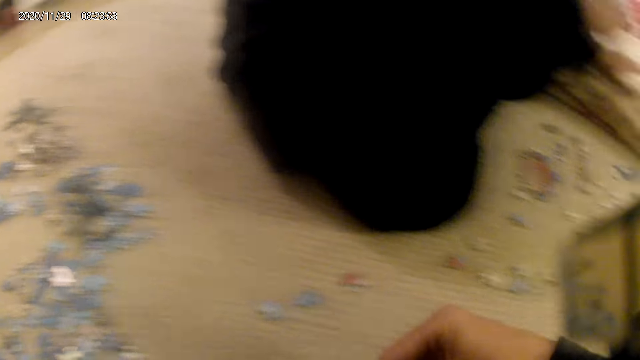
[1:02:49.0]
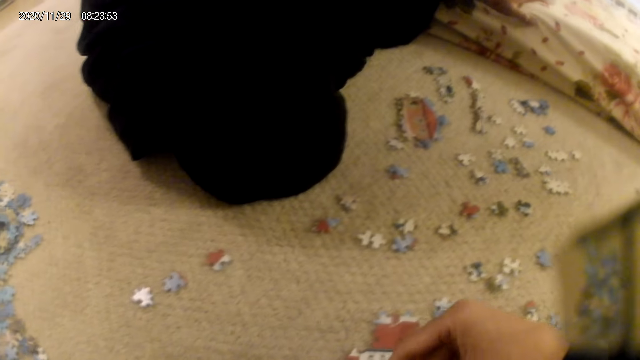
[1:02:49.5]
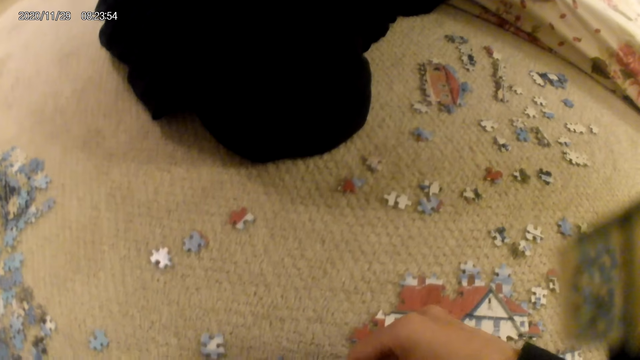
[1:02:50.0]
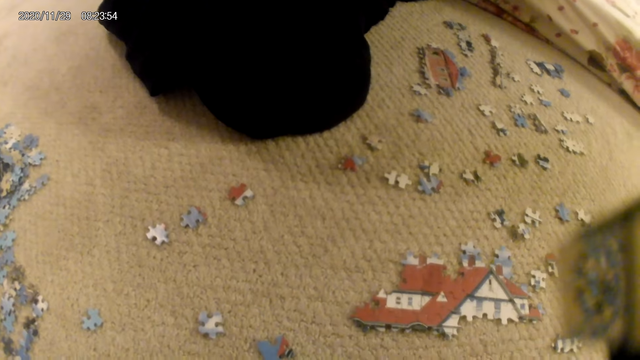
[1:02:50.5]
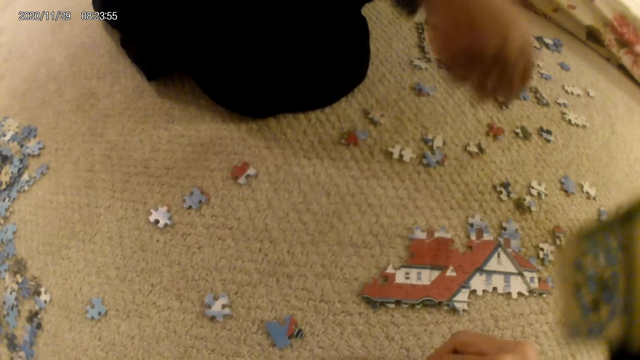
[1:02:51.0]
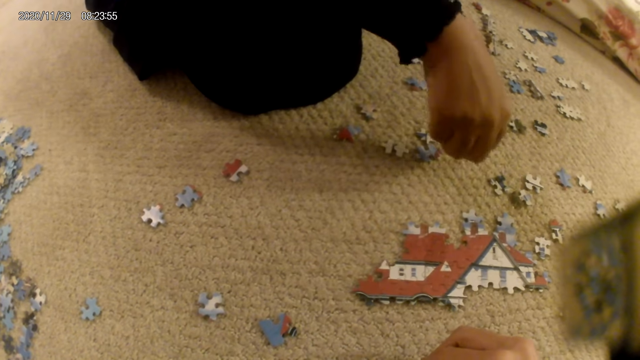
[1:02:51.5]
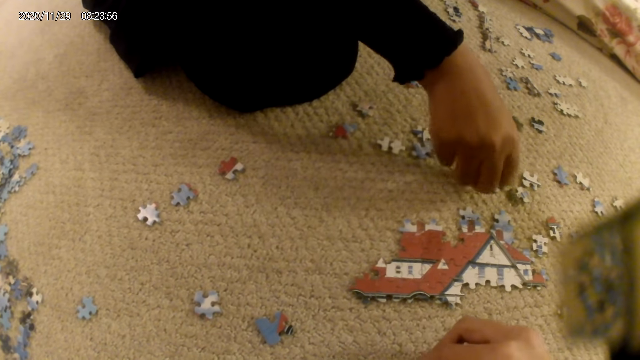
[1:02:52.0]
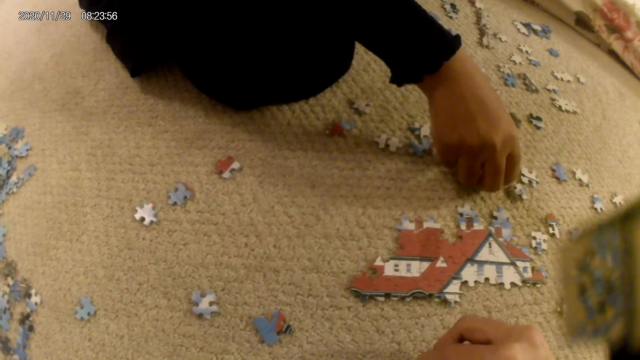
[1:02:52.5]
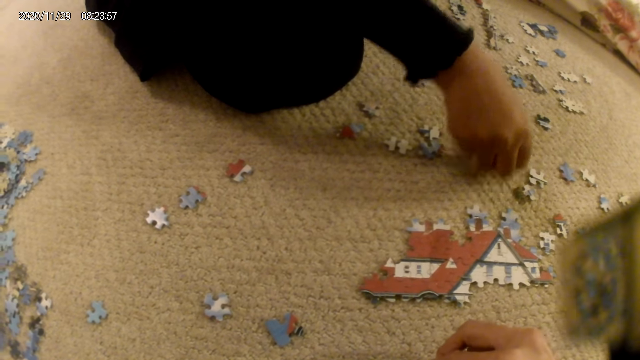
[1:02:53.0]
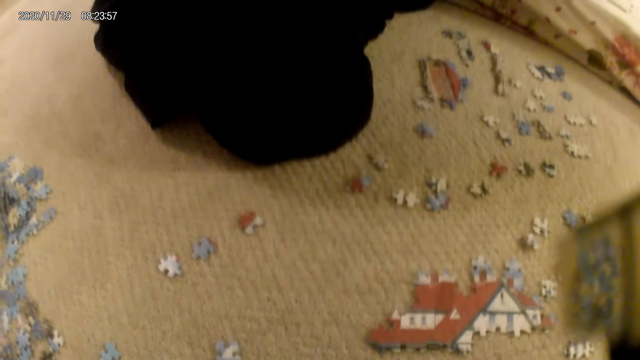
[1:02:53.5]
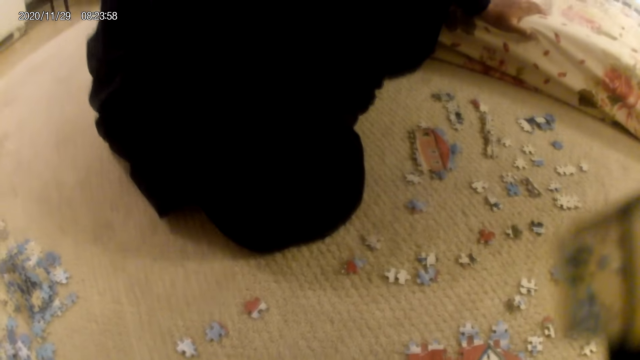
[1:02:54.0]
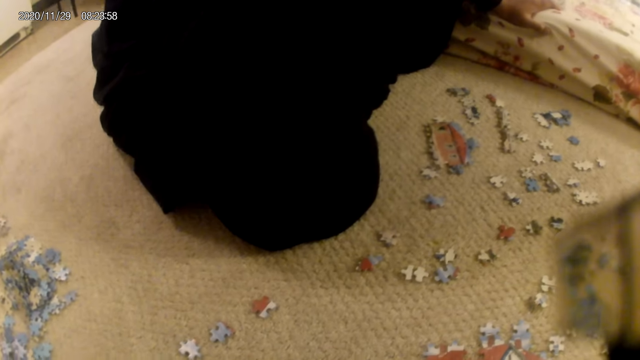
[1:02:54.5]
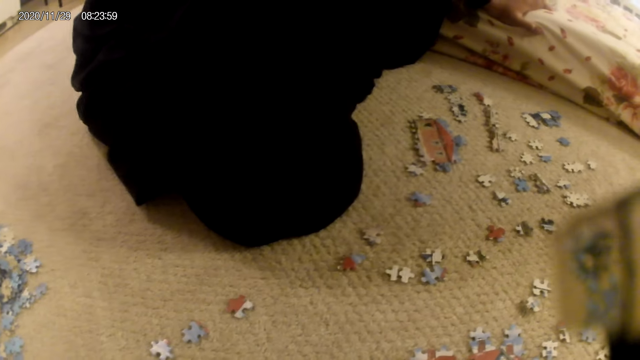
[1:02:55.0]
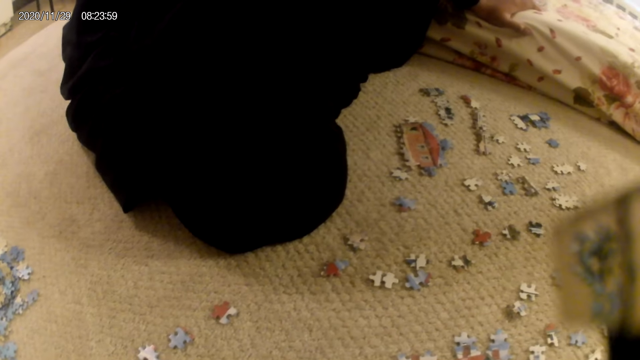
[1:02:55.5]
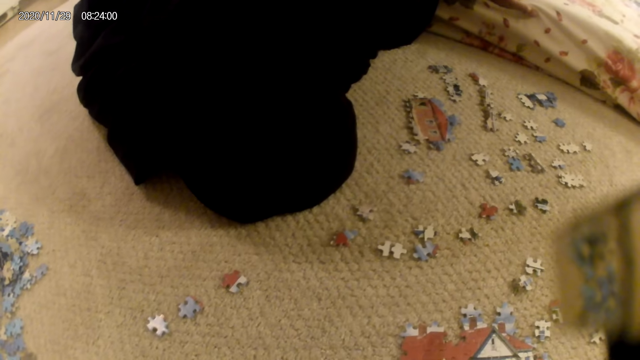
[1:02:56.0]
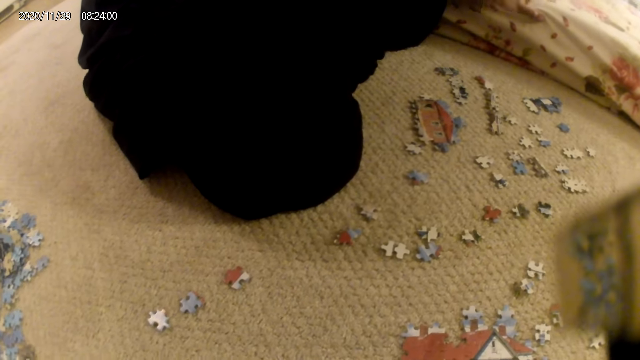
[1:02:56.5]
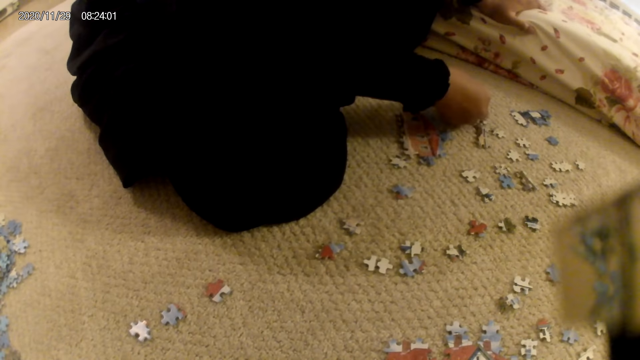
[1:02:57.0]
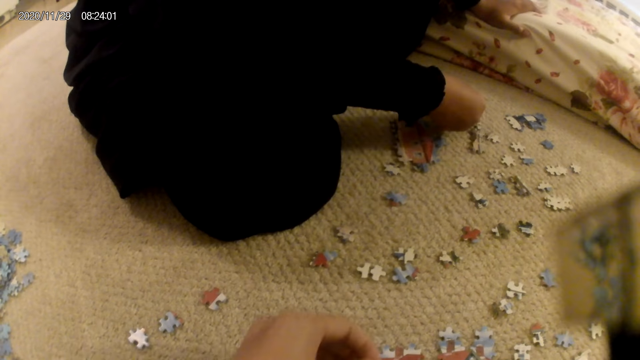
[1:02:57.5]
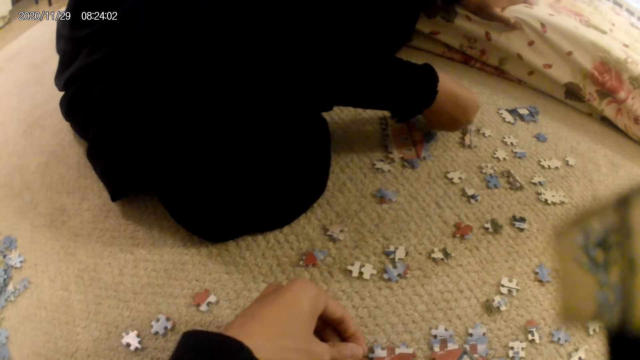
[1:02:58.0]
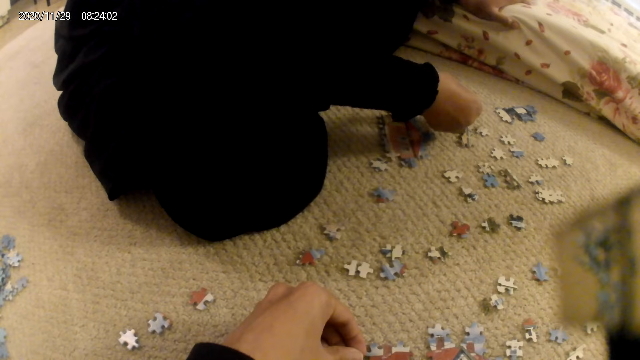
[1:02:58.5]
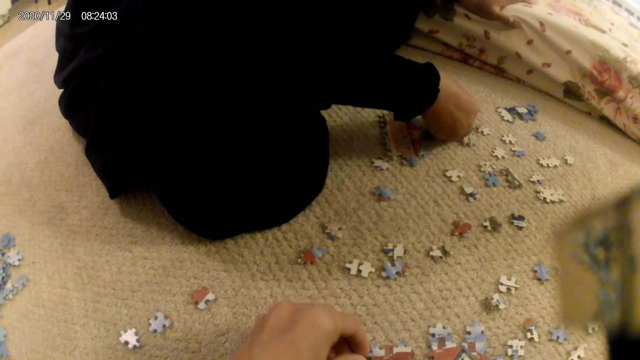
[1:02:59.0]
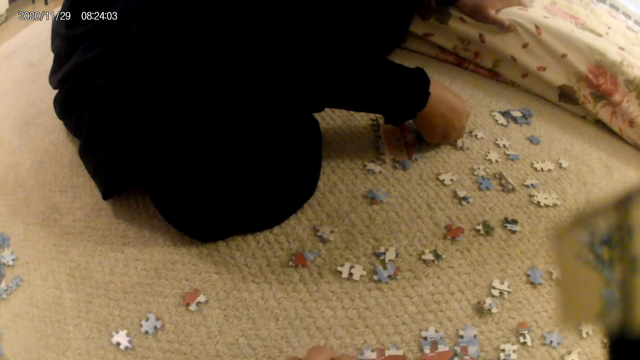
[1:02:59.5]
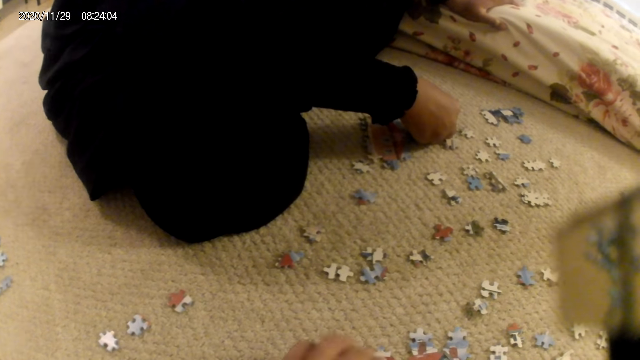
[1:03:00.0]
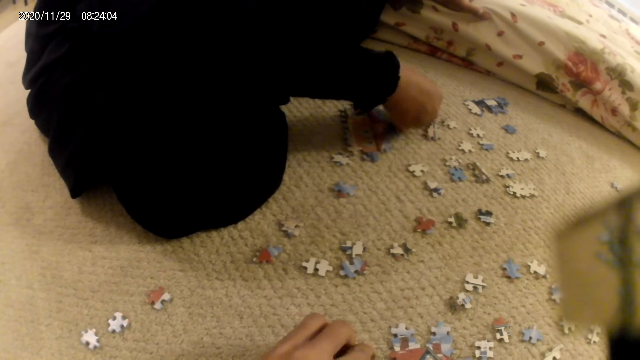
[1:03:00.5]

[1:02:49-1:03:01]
The camera wearer picks up a puzzle piece. They stare at the puzzle piece. A lady stares at the puzzle structure. The camera wearer places the puzzle piece on the floor and joins puzzle pieces. The lady places the puzzle piece on the floor. The lady picks up a puzzle piece and stares at the puzzle structure. The lady fits the puzzle piece in the puzzle structure. The camera wearer joins the puzzle piece in the puzzle structure.

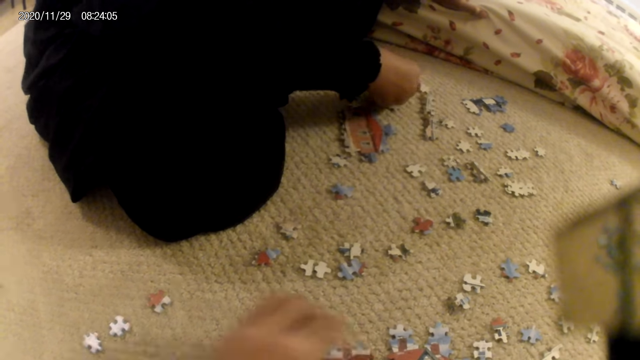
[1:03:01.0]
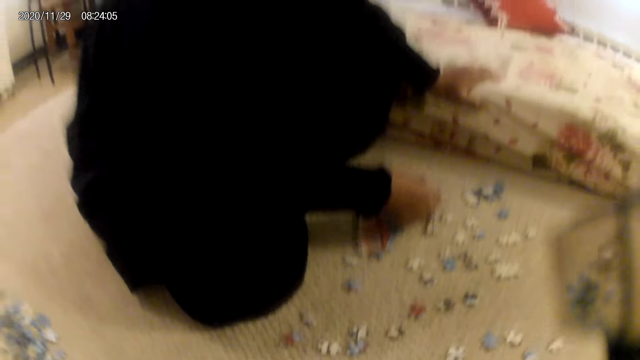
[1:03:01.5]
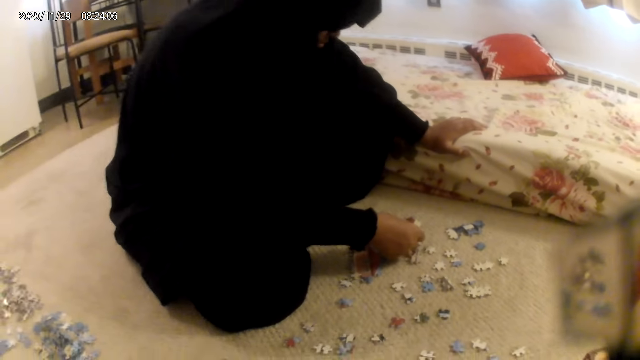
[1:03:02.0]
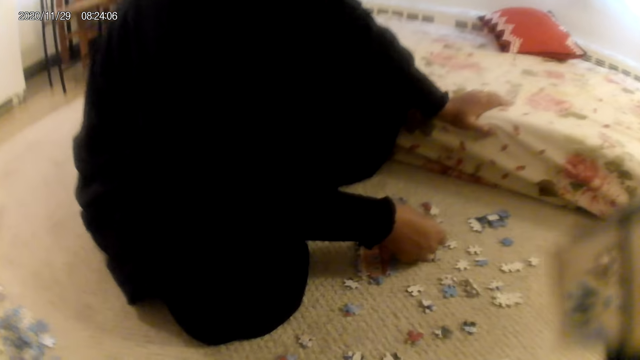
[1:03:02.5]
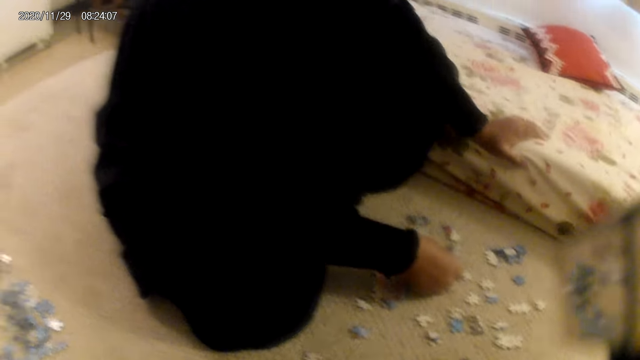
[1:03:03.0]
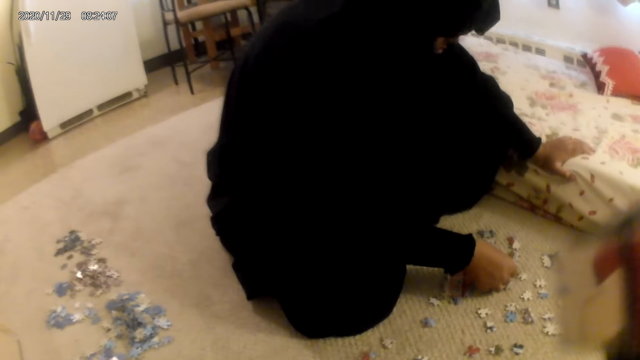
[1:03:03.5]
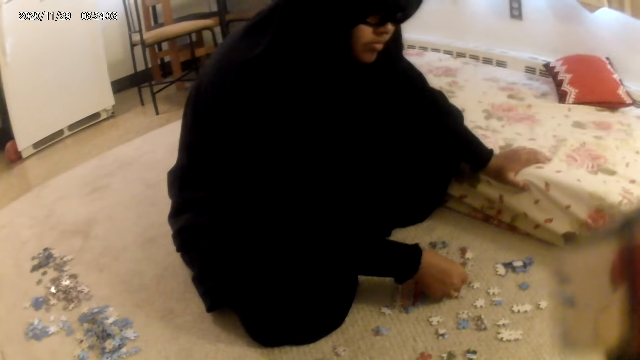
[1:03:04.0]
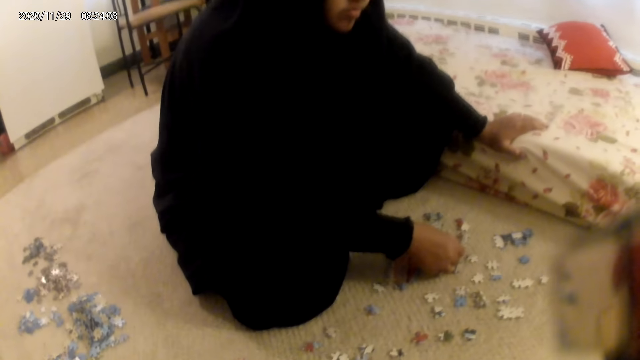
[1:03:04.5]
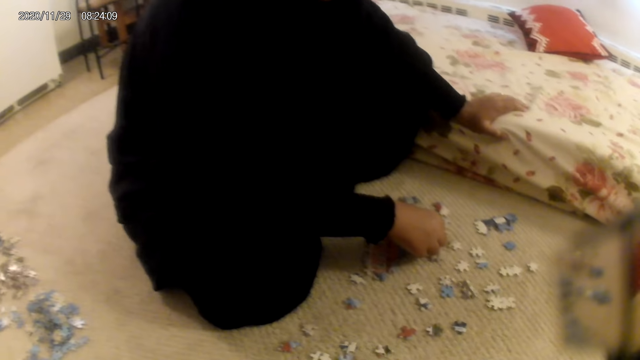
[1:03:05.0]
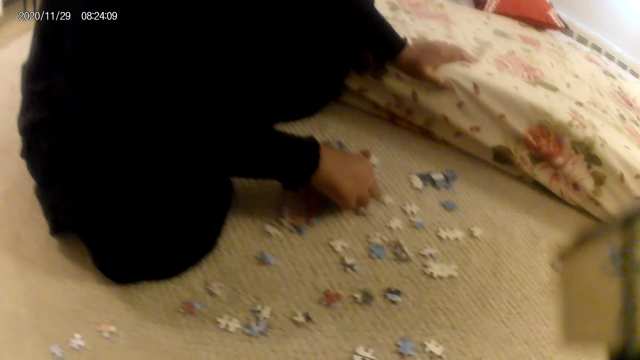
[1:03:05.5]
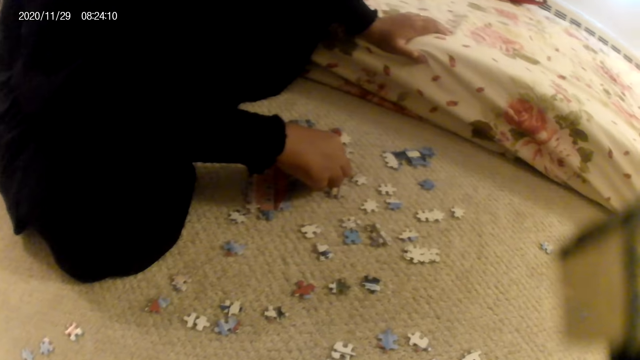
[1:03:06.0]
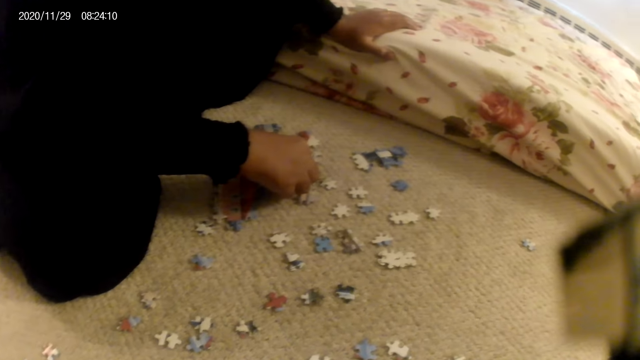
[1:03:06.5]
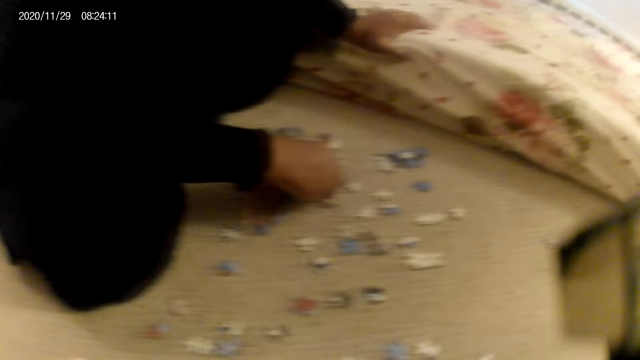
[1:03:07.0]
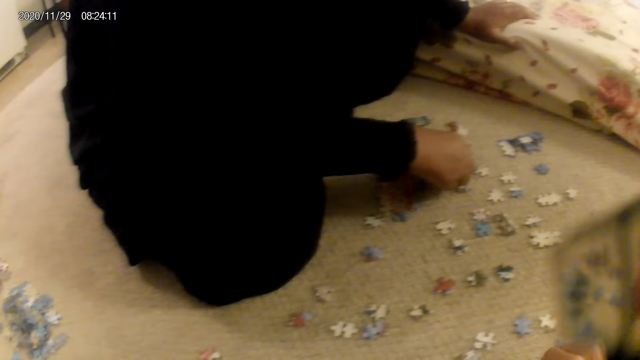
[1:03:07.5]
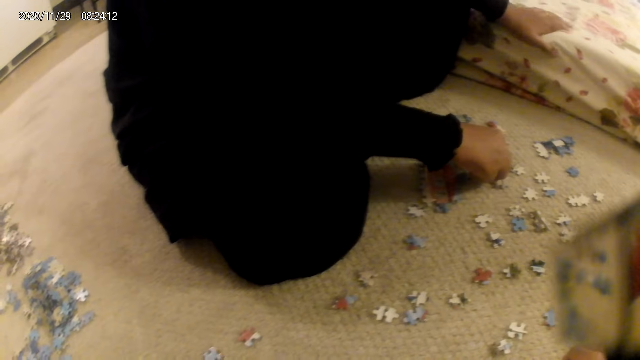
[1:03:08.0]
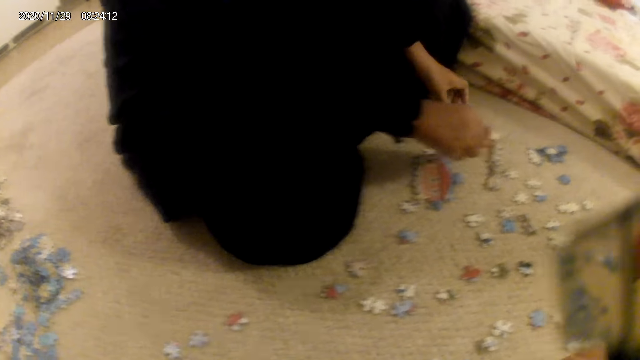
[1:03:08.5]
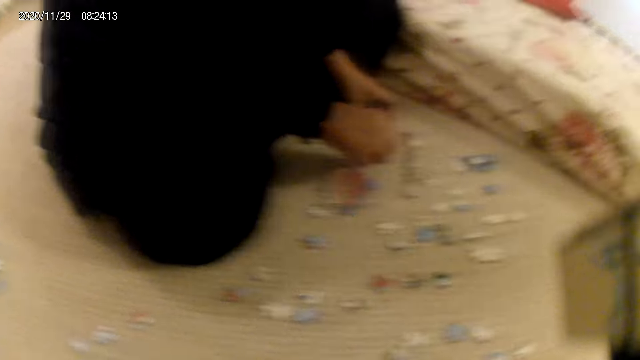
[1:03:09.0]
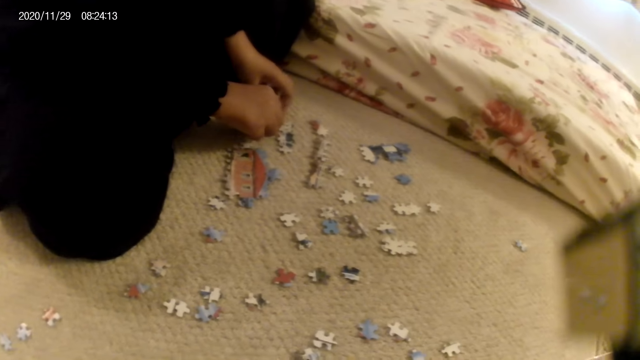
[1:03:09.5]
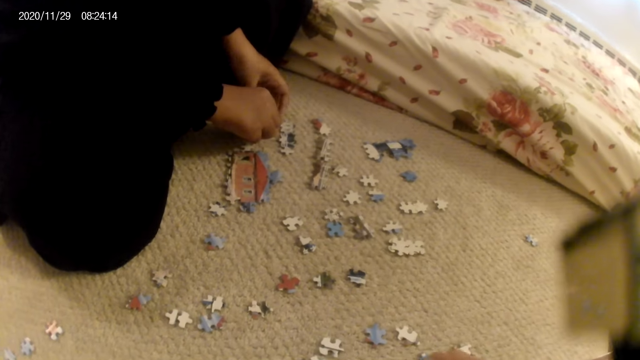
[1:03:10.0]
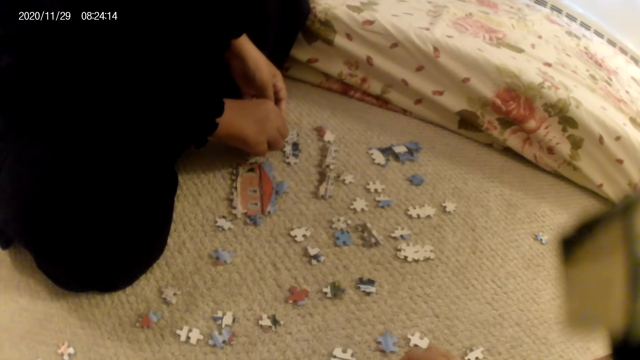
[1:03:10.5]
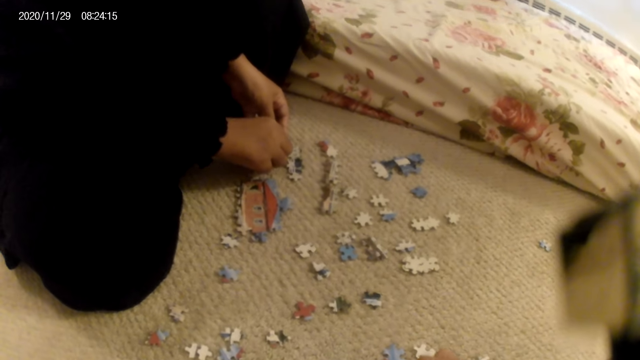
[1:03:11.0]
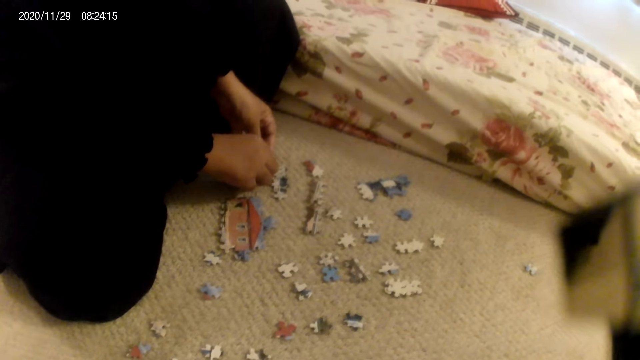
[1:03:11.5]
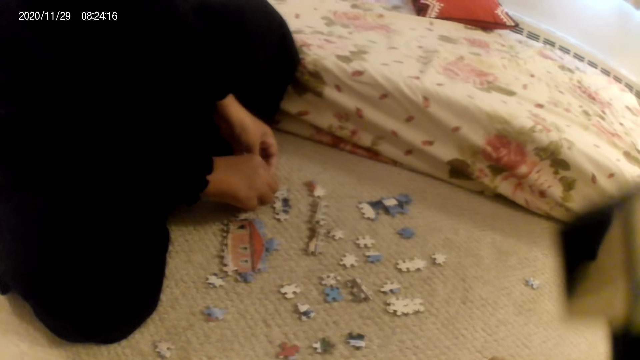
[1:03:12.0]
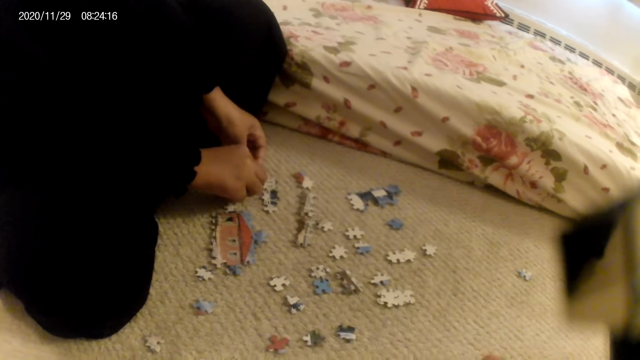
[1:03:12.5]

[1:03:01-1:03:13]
The camera wearer stares at the puzzle pieces on the floor. A lady picks up the puzzle piece. The lady picks up the puzzle structure. The lady joins the puzzle piece in the puzzle structure. The camera wearer does something.
